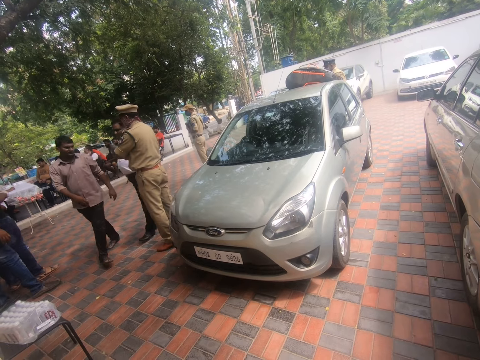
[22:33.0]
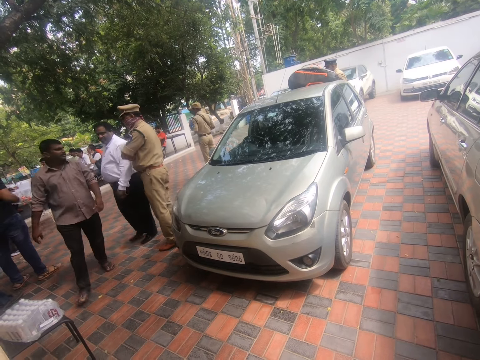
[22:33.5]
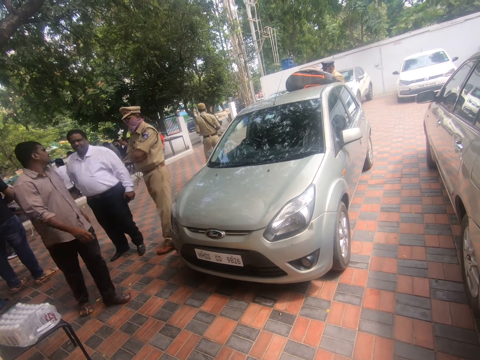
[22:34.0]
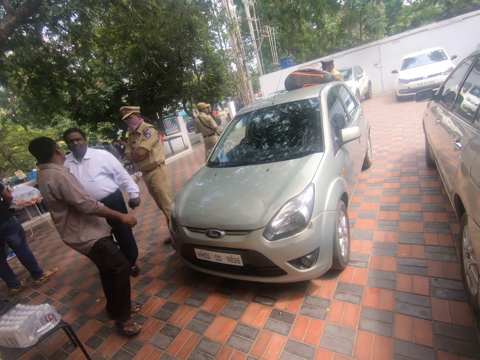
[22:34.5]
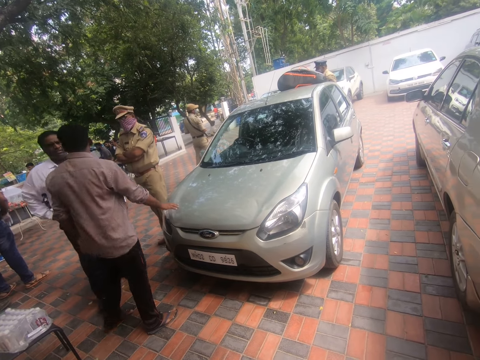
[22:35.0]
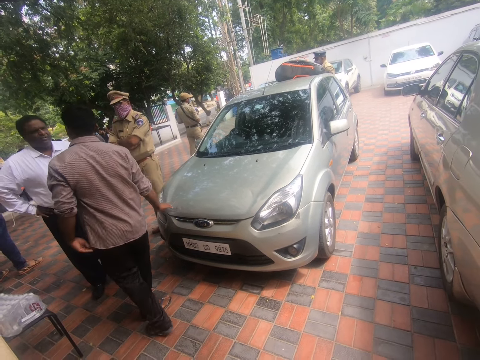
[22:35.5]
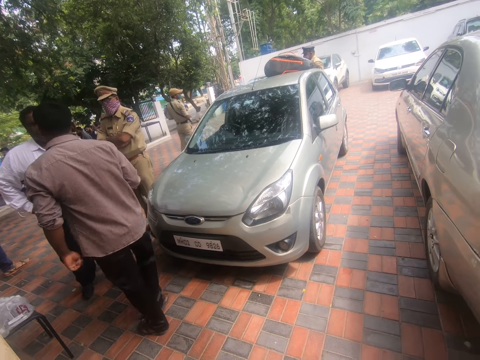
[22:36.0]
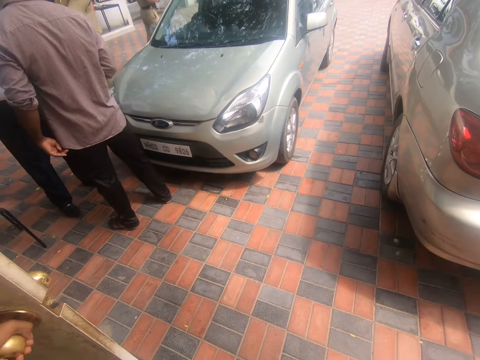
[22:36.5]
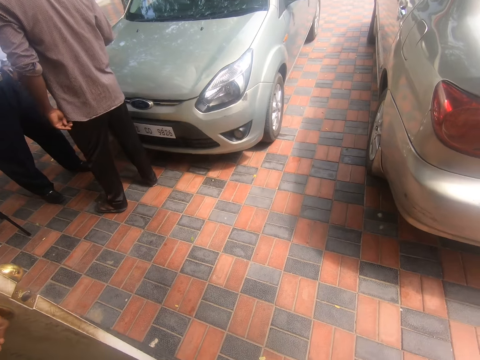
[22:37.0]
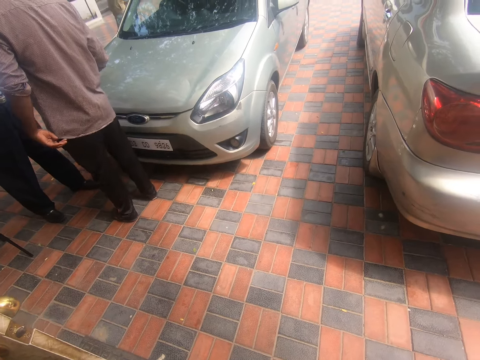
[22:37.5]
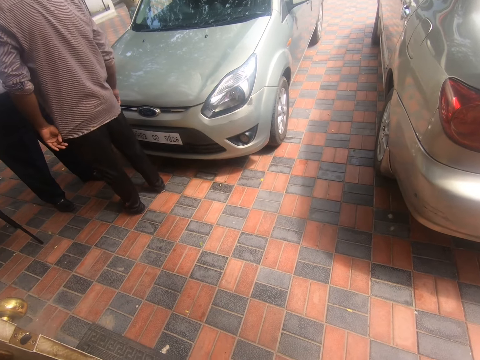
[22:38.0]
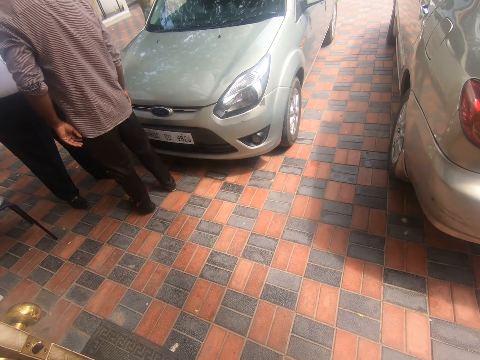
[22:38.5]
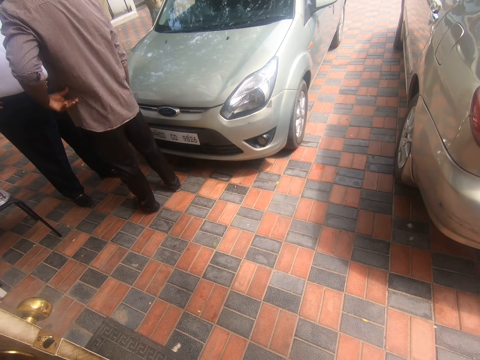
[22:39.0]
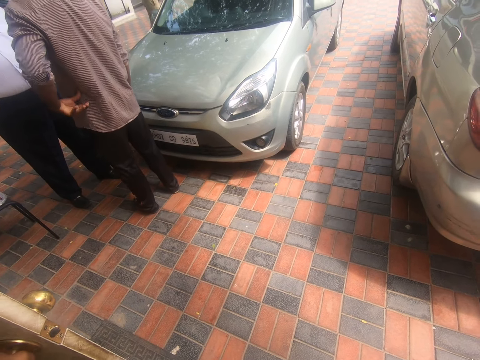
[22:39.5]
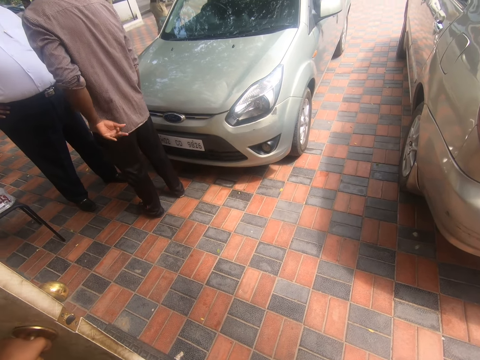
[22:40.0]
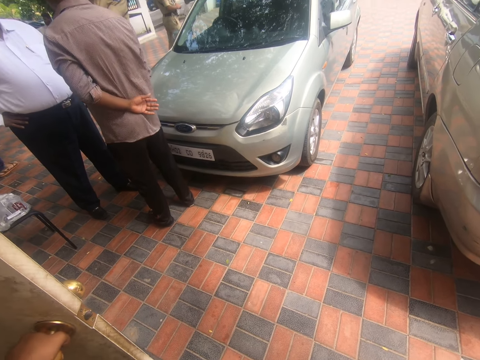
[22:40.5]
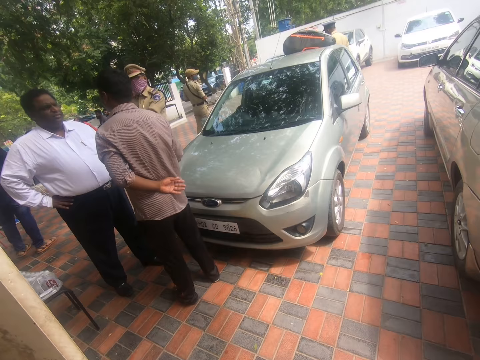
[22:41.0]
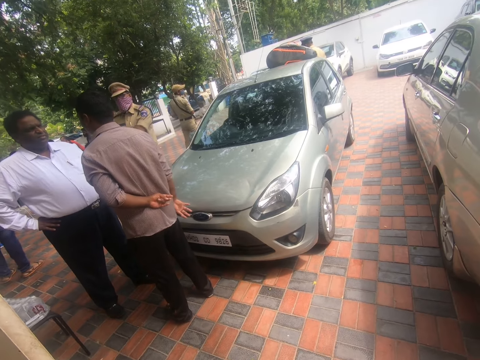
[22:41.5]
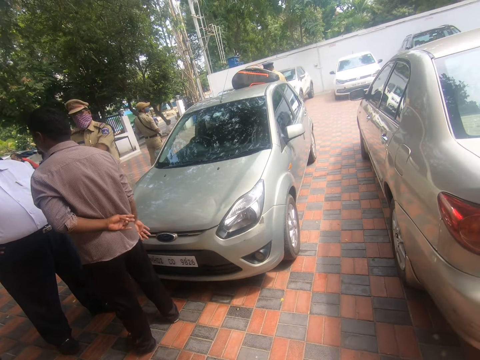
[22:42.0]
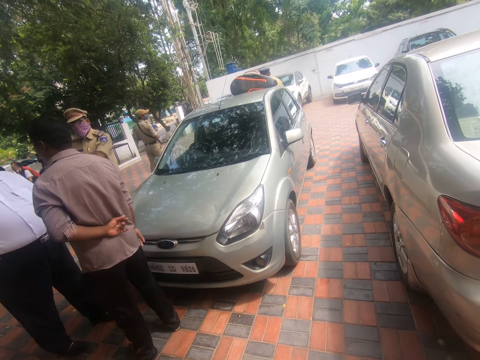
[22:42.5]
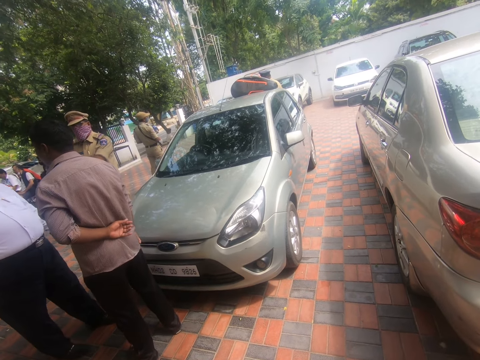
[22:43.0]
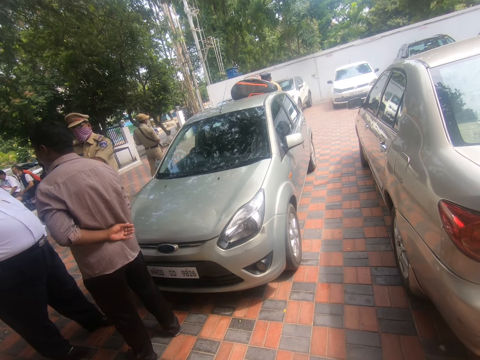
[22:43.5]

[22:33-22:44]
The man touches a car with his right hand. The man adjusts his shirt with his right hand. The man scratches his back with his left hand.

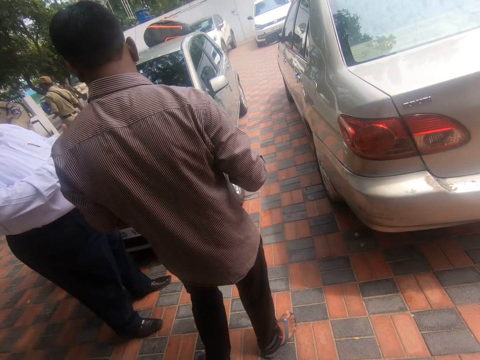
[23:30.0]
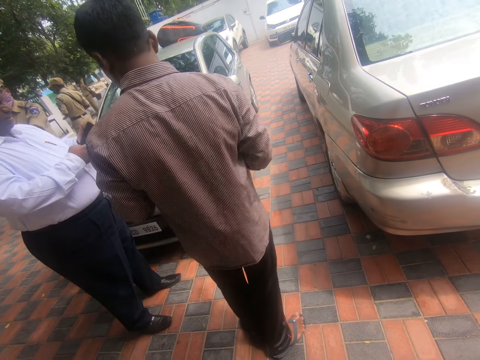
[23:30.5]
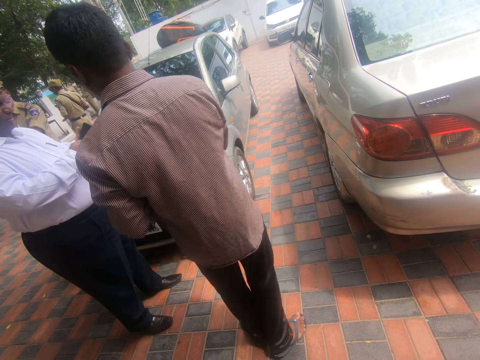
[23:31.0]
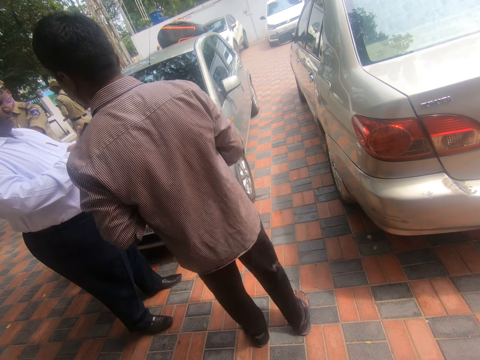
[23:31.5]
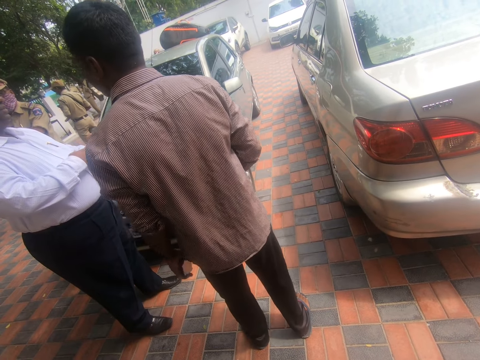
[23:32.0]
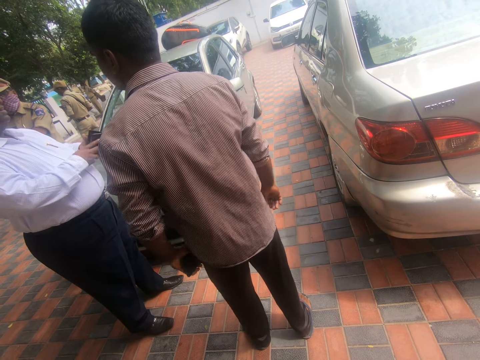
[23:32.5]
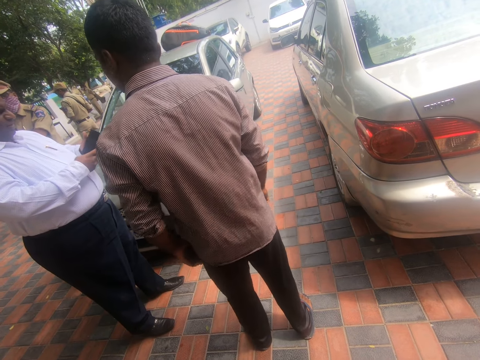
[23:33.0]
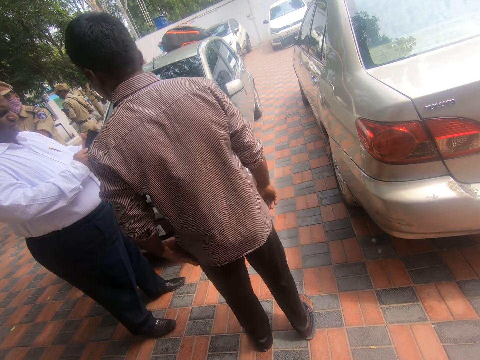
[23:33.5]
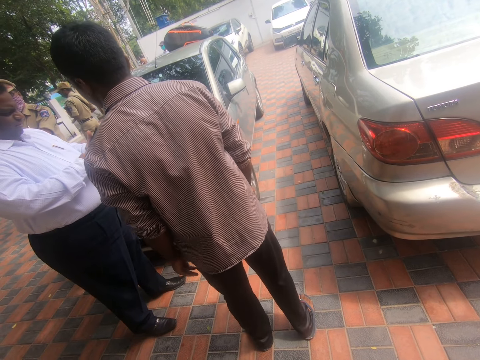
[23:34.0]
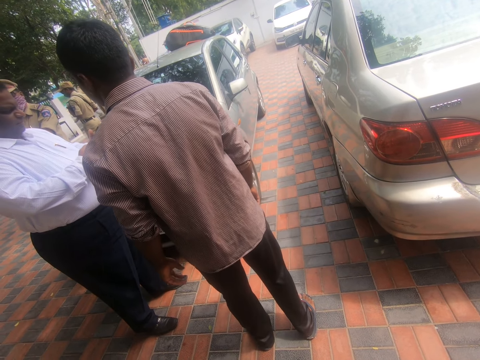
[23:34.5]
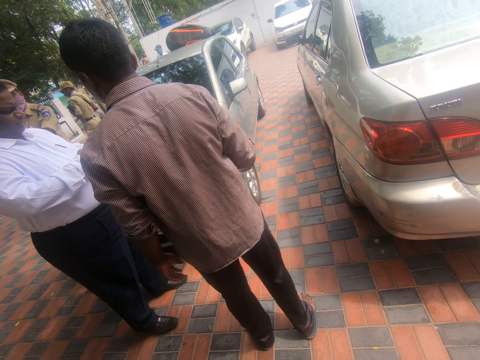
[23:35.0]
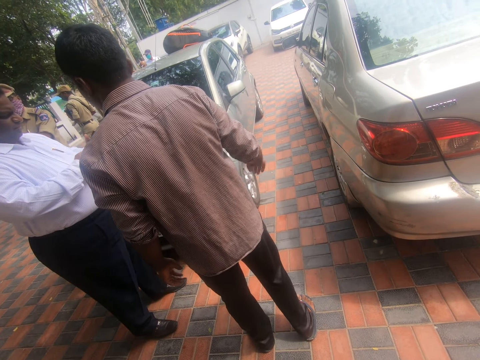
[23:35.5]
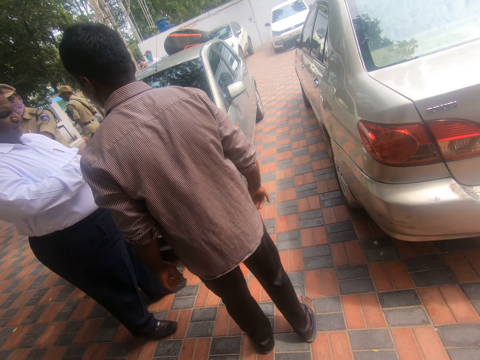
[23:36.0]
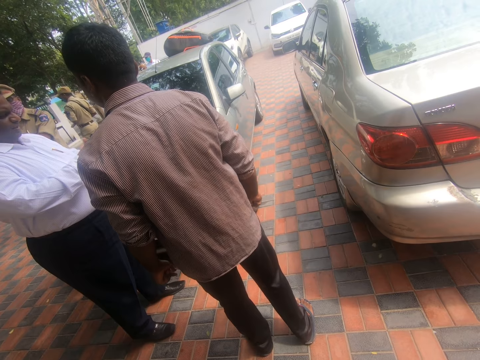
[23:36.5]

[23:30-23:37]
The man operates a phone with both hands.

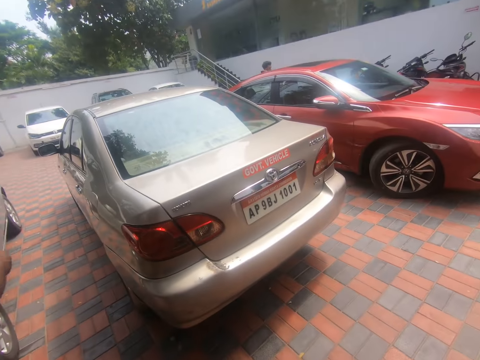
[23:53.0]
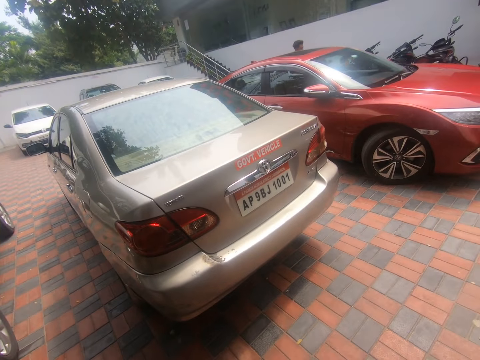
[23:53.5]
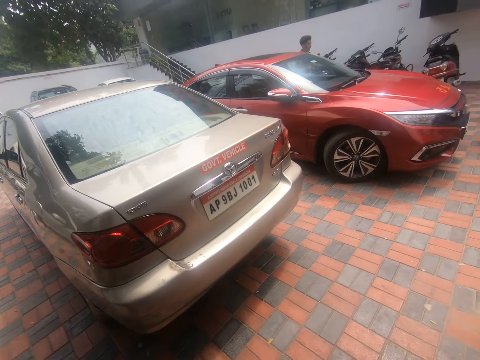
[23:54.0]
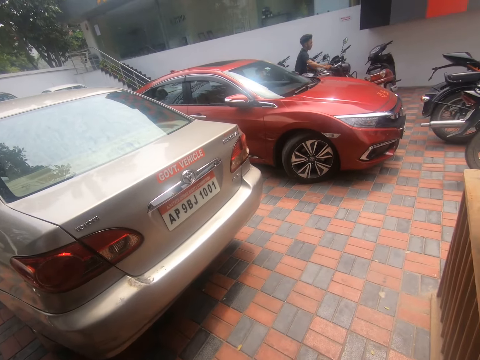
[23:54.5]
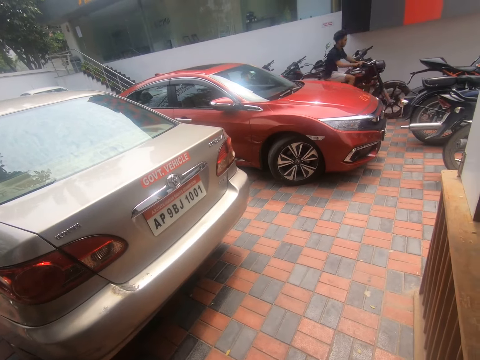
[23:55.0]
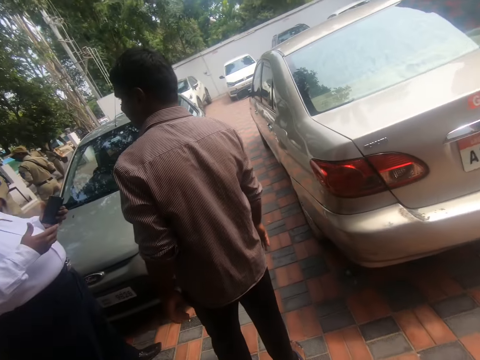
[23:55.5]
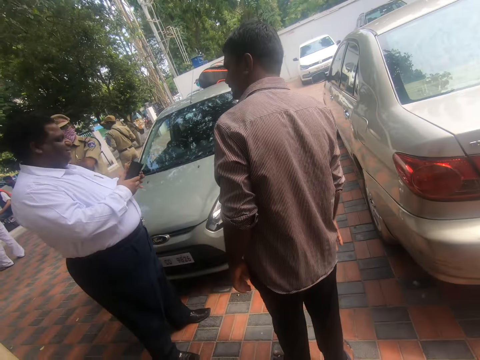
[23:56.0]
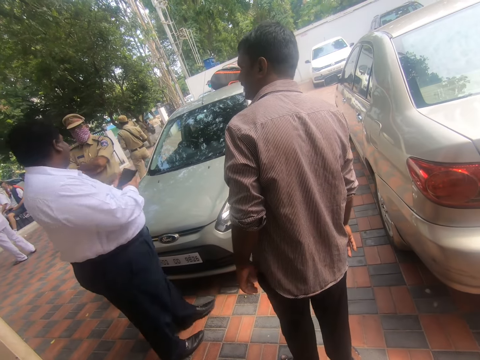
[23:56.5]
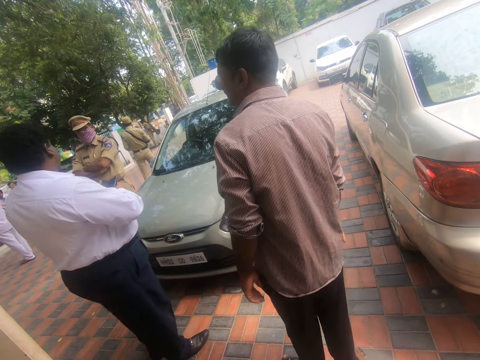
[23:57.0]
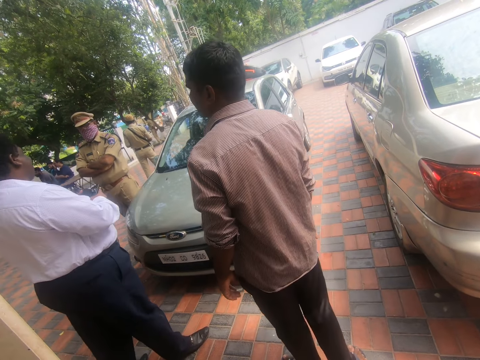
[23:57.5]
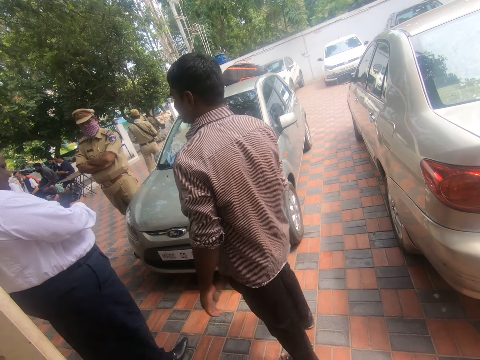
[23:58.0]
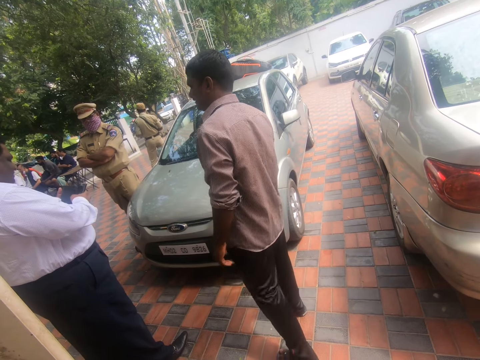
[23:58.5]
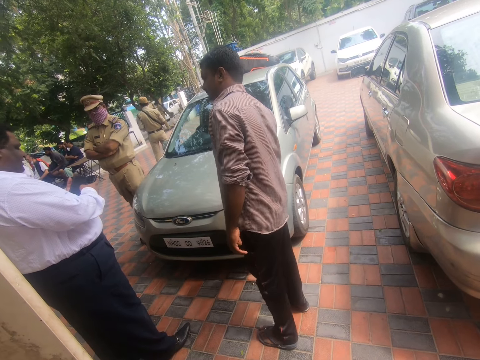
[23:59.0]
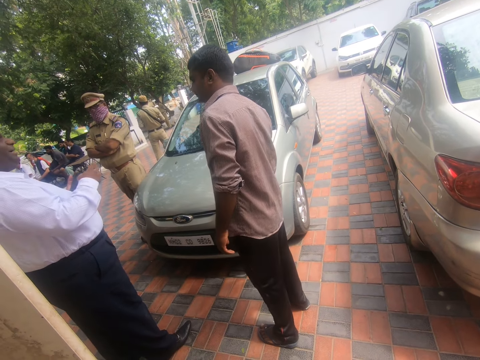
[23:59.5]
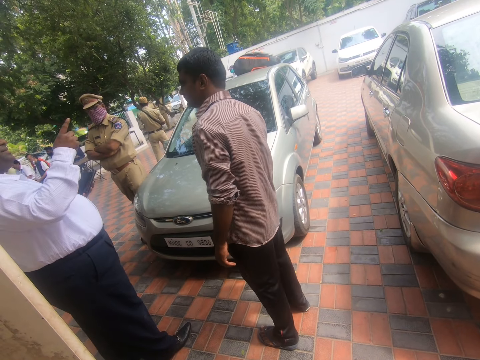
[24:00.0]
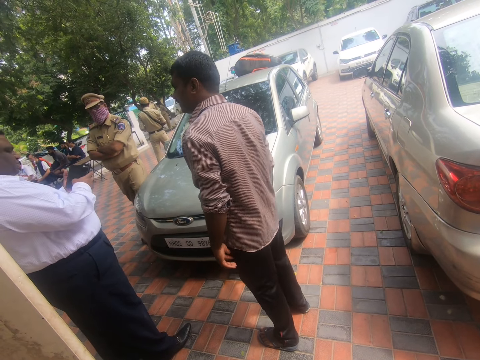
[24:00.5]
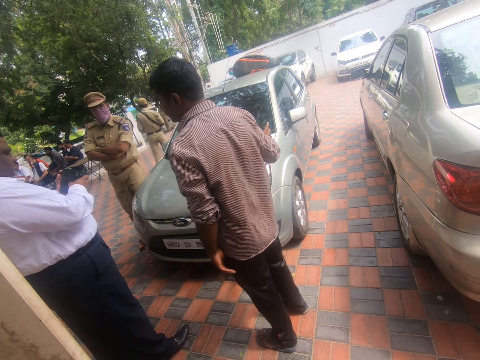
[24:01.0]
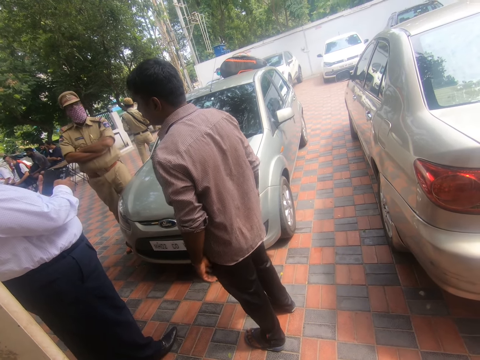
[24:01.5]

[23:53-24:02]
The camera wearer walks in the area. They look around the area.
